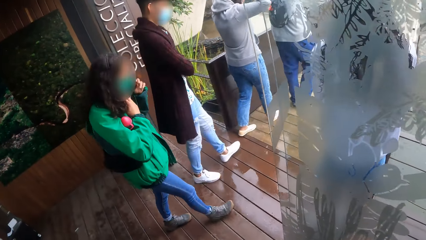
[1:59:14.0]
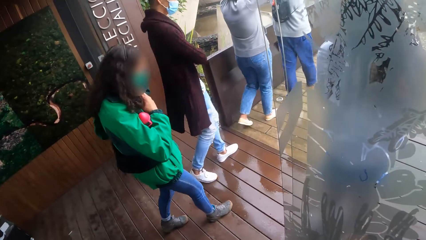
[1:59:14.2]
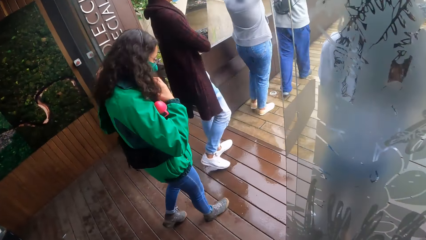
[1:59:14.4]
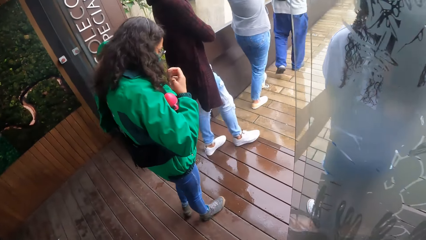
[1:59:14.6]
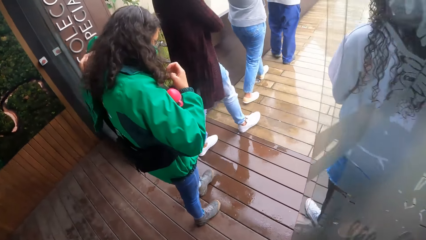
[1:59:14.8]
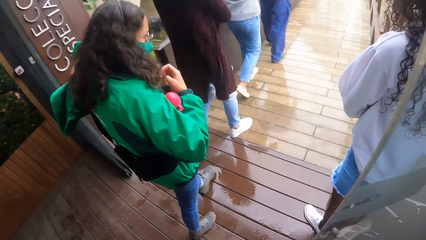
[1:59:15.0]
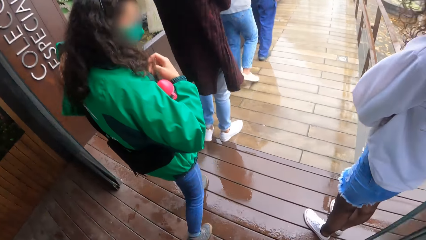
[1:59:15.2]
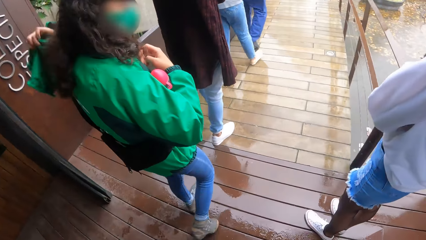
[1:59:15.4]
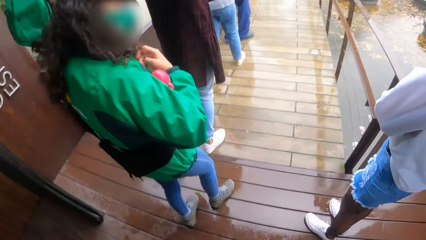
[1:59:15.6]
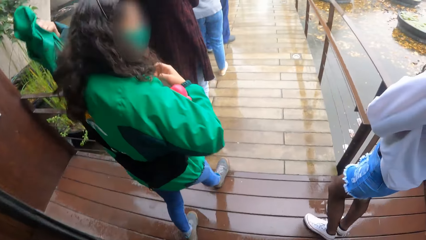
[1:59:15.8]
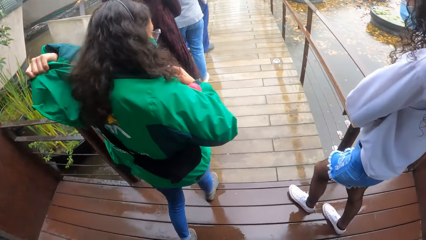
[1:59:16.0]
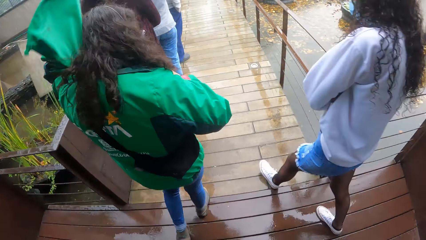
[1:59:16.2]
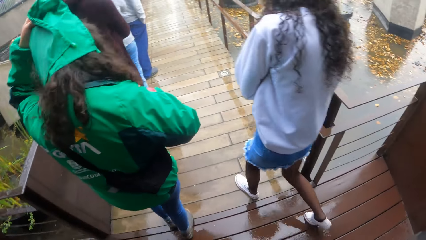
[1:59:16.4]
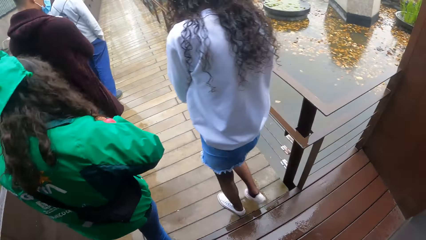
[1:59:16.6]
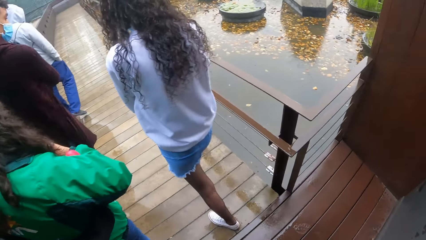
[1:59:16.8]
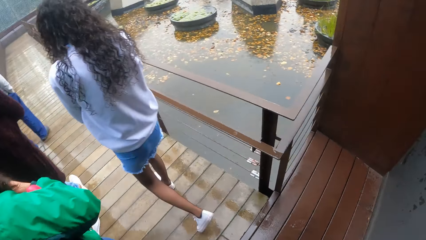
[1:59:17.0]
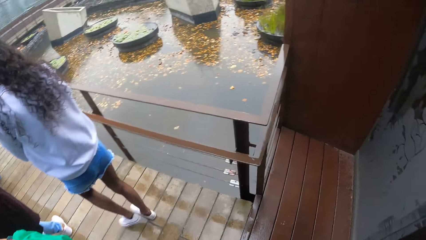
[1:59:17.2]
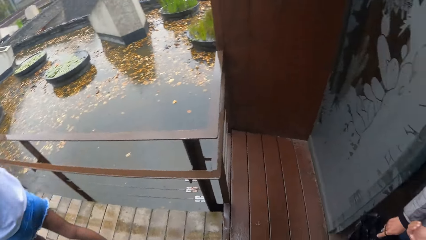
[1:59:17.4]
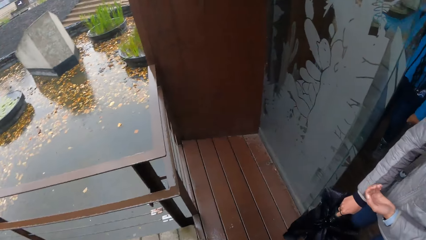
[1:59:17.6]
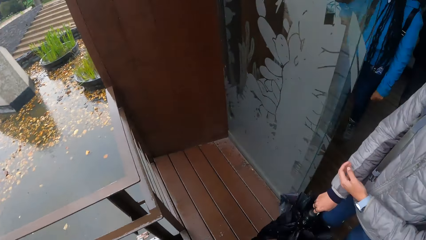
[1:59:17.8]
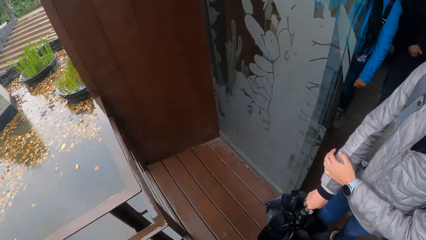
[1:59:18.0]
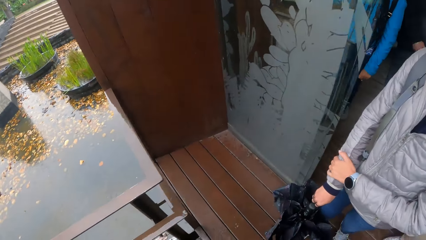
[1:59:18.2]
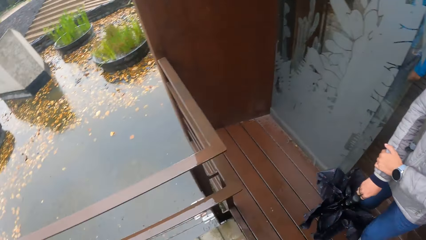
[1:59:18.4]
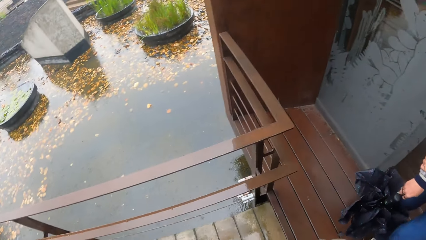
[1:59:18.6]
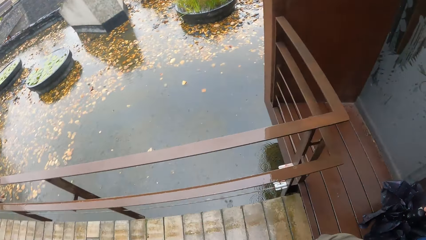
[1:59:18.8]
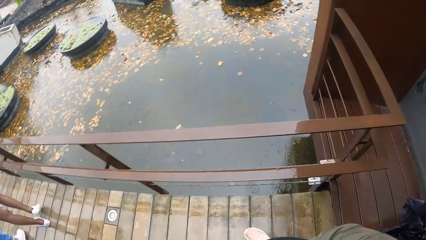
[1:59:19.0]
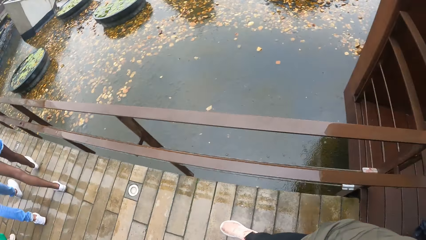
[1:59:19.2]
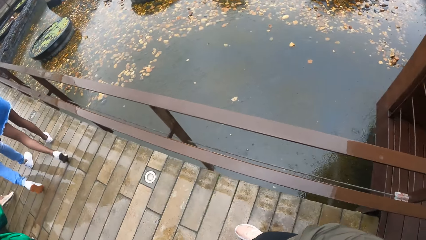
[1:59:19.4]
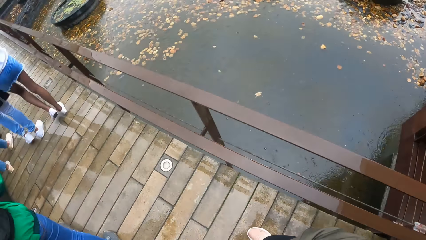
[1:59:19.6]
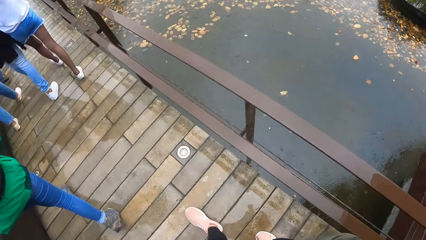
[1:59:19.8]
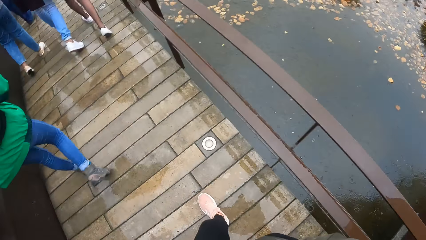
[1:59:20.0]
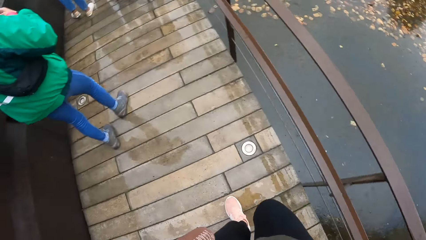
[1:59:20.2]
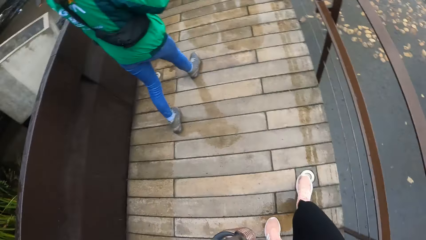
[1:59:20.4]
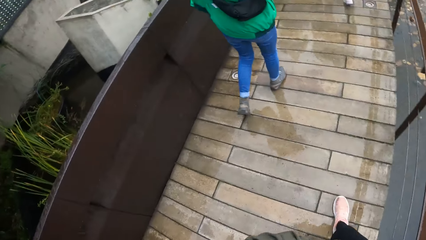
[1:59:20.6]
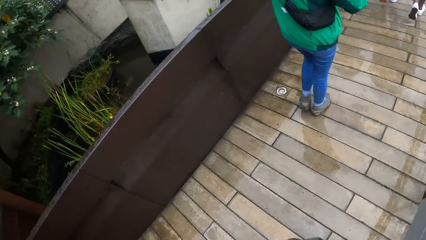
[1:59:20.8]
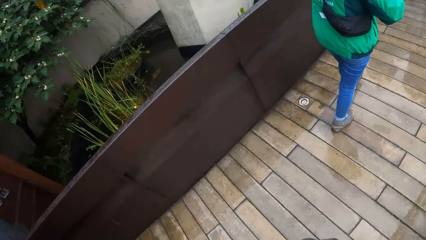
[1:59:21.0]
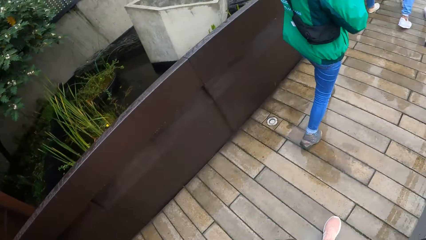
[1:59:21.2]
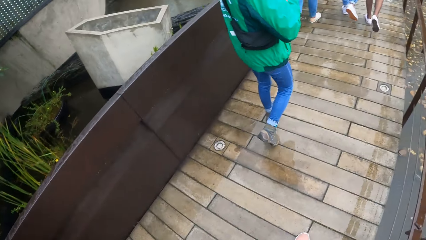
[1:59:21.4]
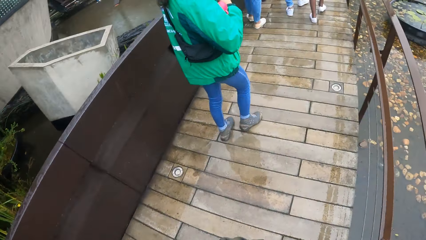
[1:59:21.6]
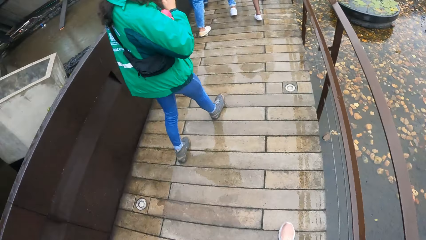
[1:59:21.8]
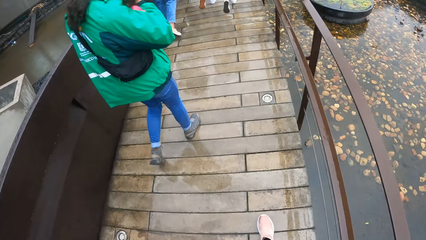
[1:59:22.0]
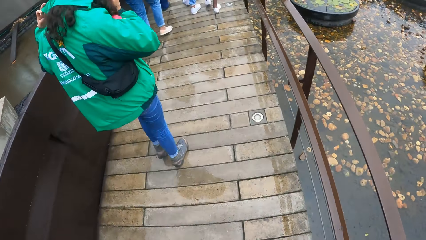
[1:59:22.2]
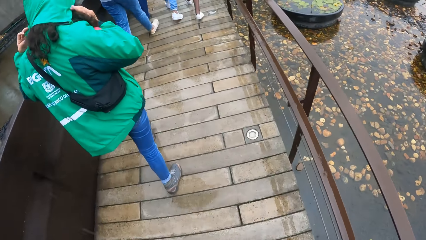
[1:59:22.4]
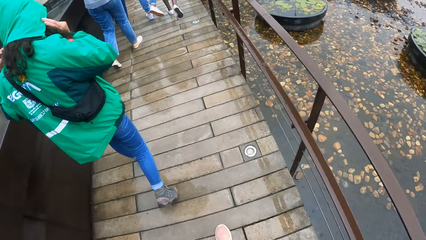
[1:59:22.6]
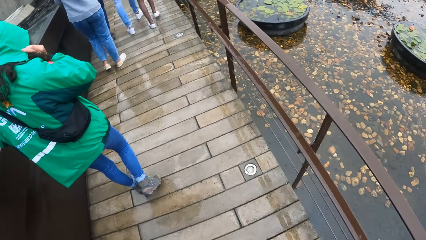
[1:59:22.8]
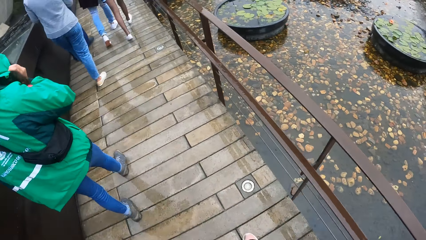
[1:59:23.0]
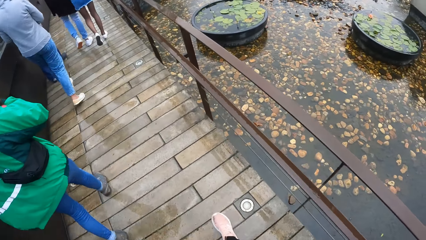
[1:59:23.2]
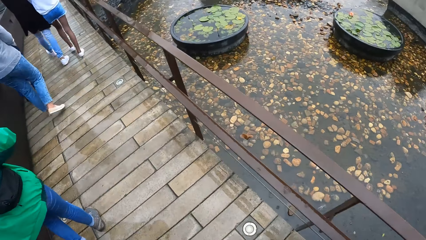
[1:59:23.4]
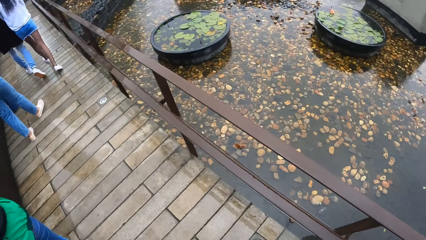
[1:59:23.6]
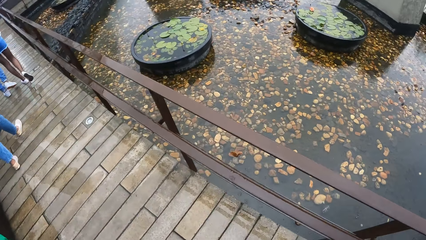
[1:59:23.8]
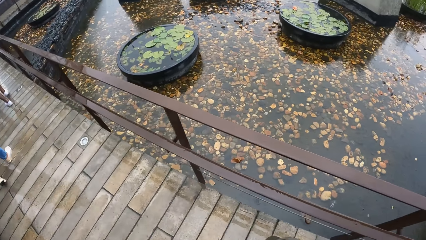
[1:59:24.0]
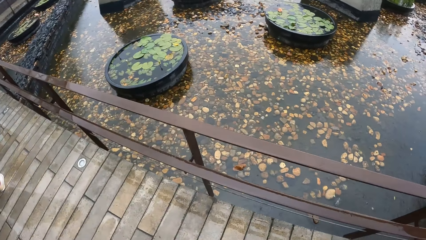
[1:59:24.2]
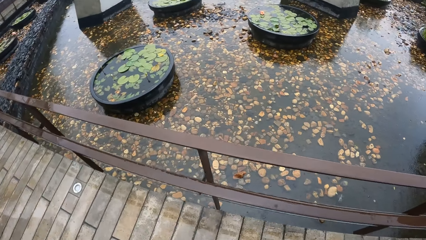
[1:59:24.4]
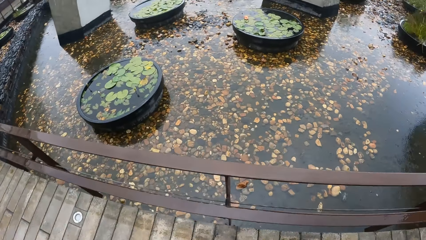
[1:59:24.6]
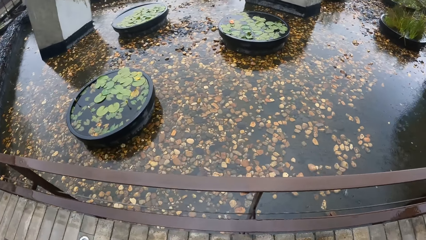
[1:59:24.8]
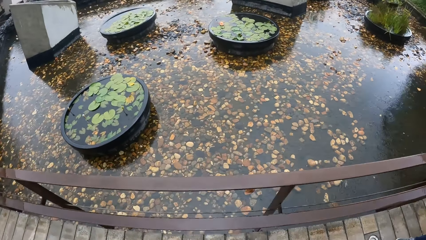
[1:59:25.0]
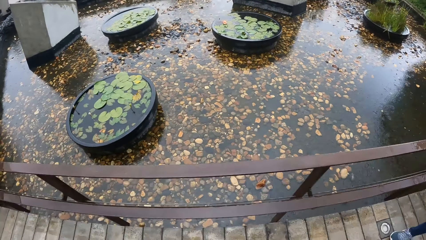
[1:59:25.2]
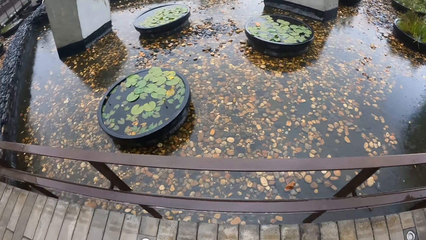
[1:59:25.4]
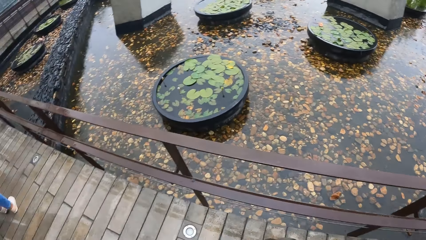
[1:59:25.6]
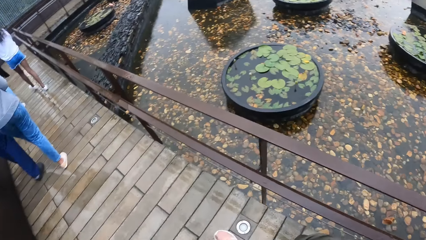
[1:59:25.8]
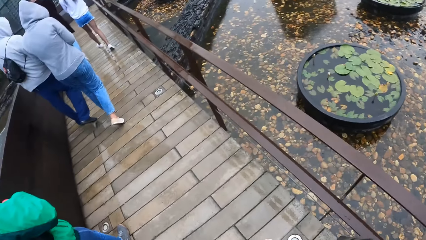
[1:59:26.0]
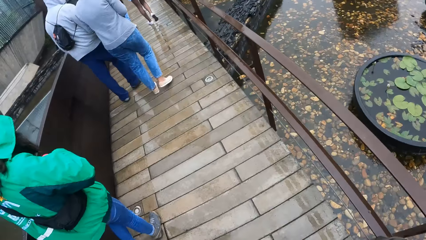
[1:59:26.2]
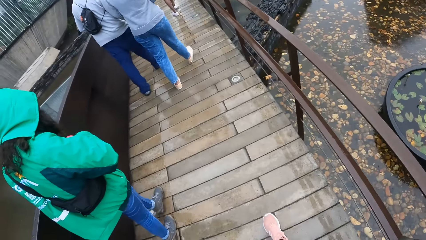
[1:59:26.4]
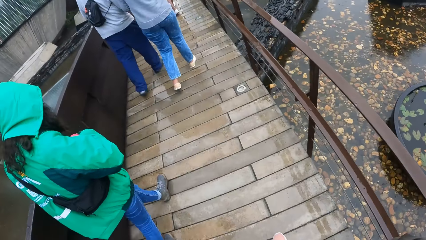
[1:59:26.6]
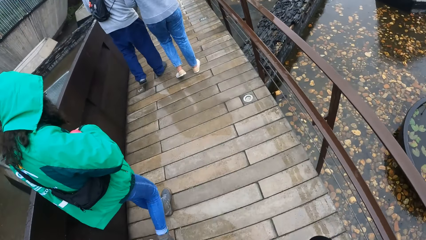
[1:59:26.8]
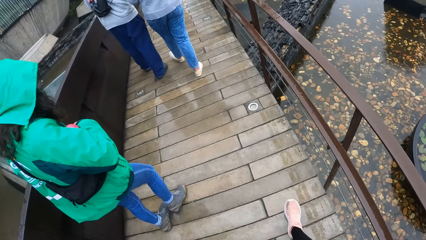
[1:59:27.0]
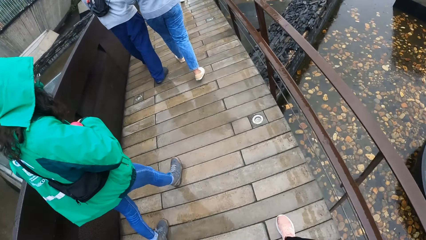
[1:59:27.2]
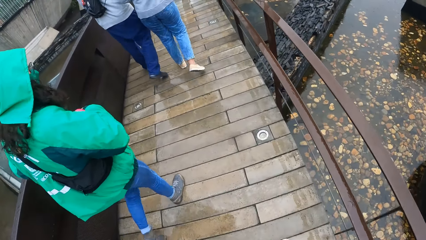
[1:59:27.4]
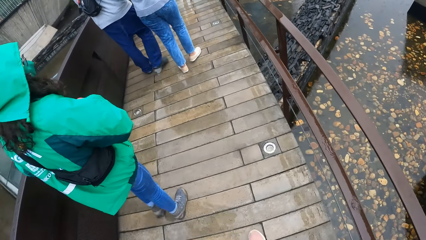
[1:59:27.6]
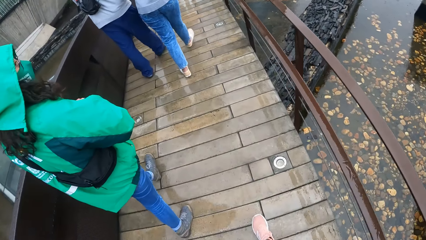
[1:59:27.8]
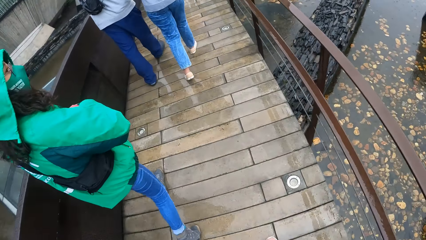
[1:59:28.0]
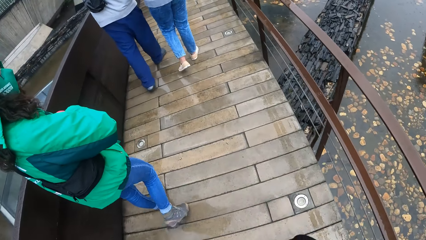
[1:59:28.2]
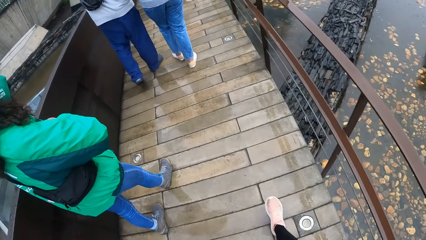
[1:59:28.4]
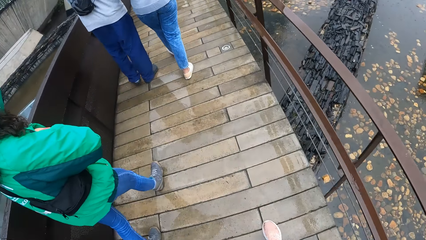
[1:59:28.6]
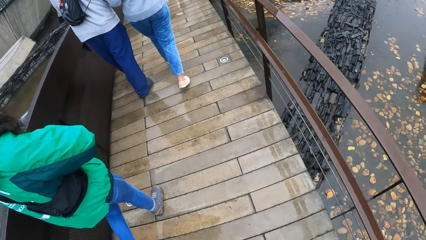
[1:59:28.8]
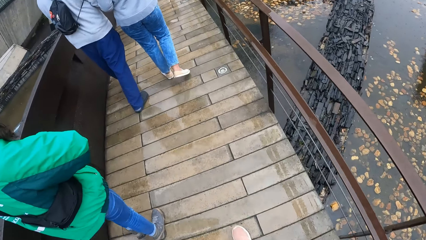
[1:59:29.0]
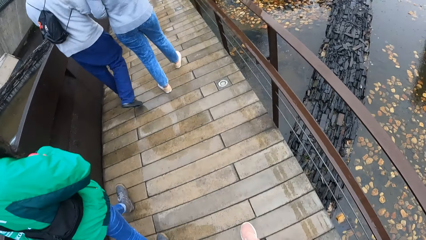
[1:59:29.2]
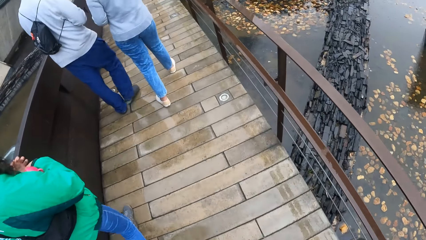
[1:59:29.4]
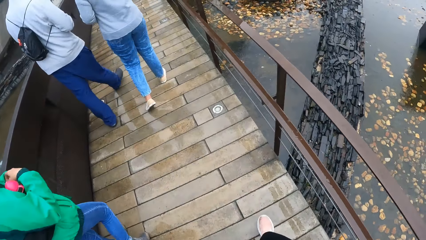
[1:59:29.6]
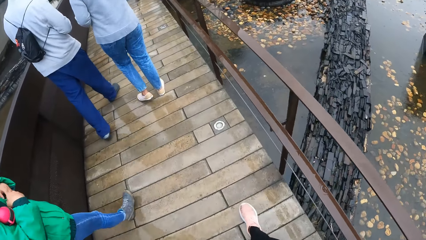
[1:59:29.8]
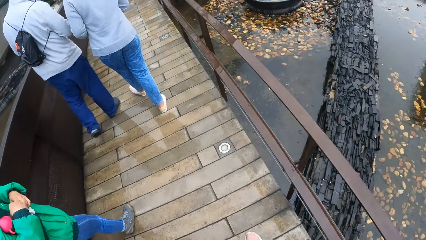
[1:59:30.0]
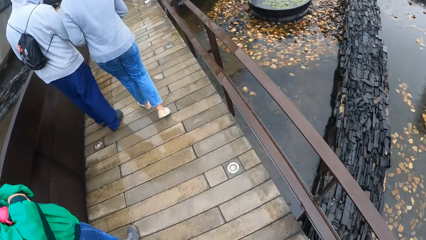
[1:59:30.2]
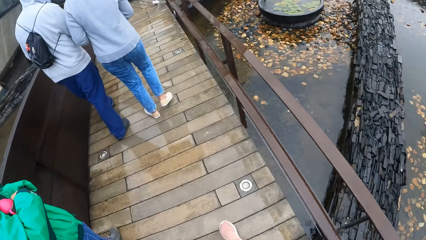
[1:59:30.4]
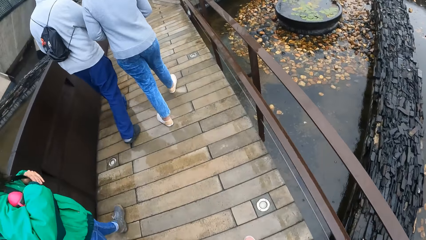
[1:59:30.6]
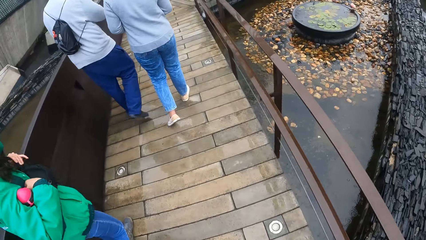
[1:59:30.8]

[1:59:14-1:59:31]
The girl touches her hair with her left hand. The camera wearer walks outside. The boy touches his right hand with his left hand.
